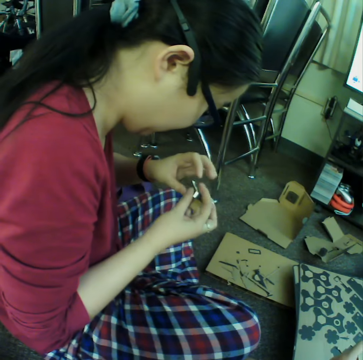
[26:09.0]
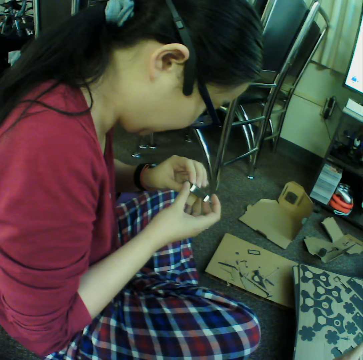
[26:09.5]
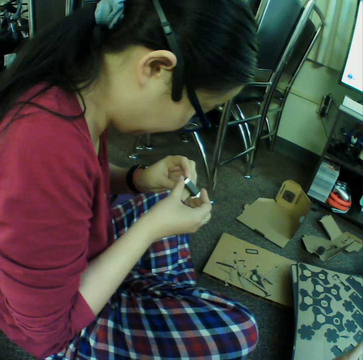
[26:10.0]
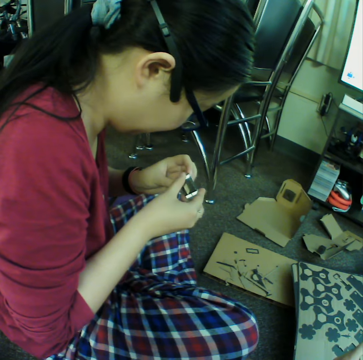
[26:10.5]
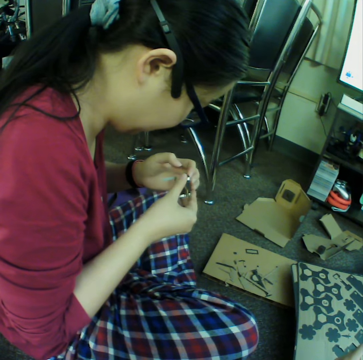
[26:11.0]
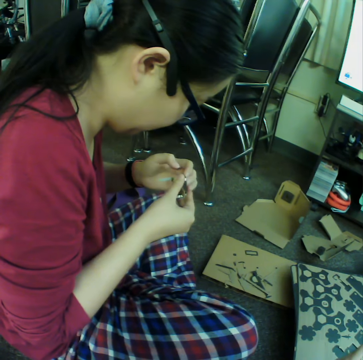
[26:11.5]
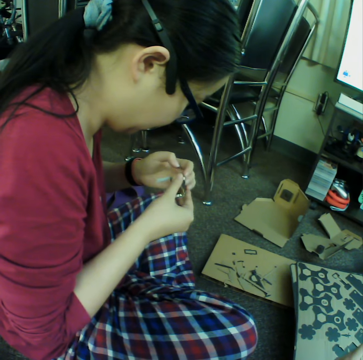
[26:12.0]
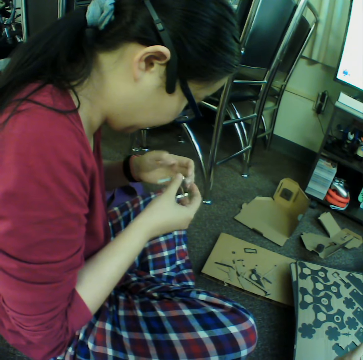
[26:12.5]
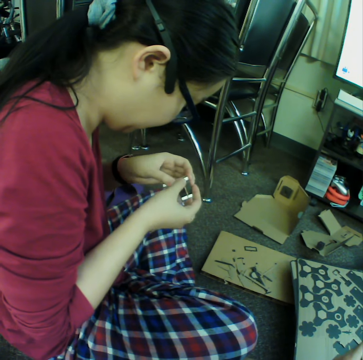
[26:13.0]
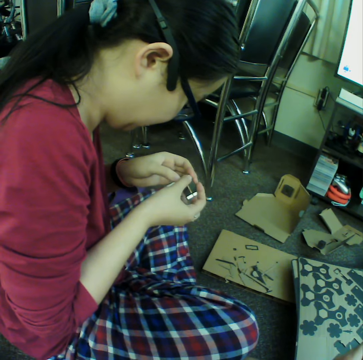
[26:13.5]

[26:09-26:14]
A woman sticks a paper on craft materials.

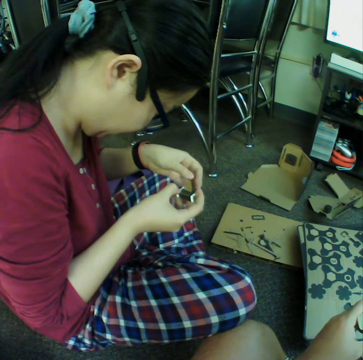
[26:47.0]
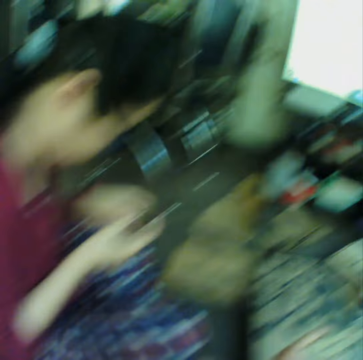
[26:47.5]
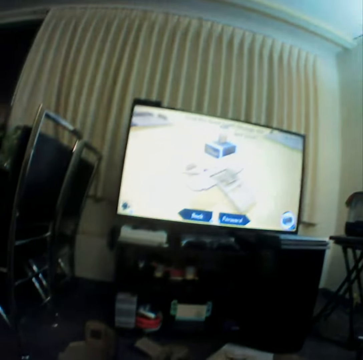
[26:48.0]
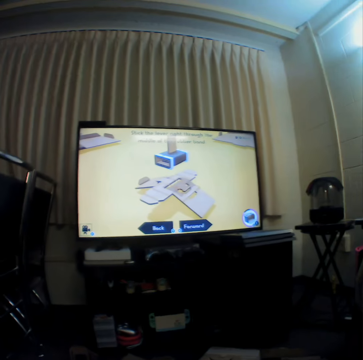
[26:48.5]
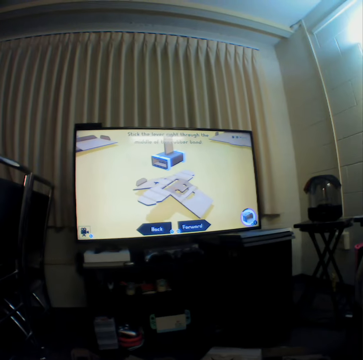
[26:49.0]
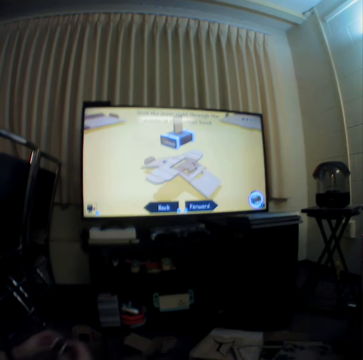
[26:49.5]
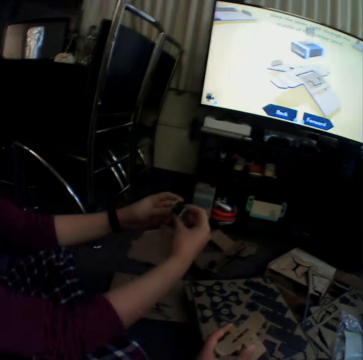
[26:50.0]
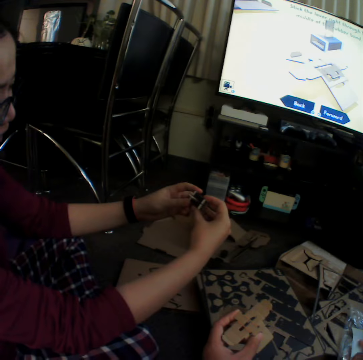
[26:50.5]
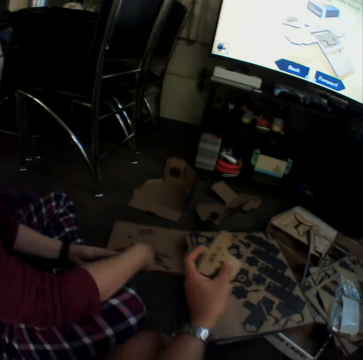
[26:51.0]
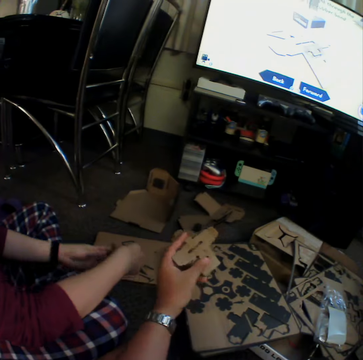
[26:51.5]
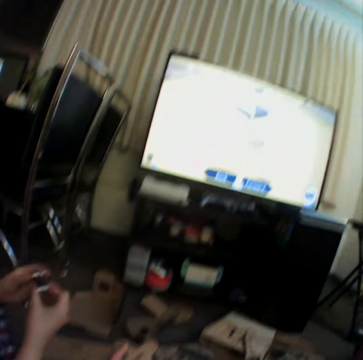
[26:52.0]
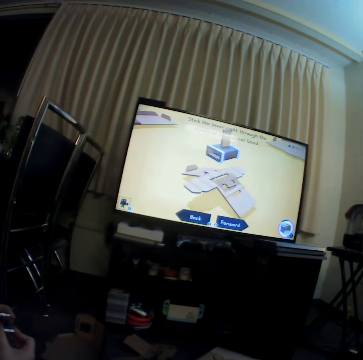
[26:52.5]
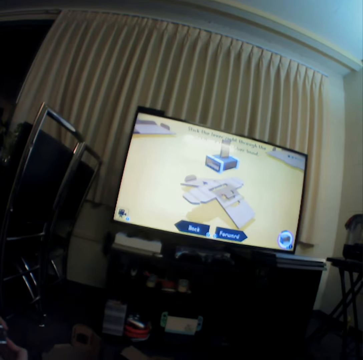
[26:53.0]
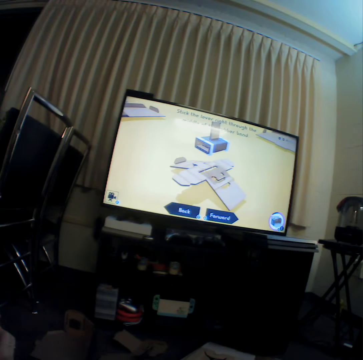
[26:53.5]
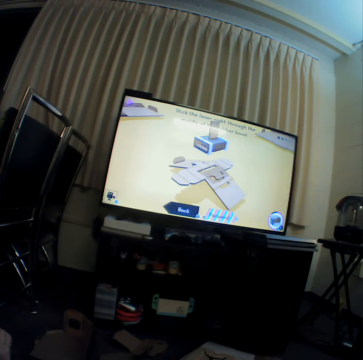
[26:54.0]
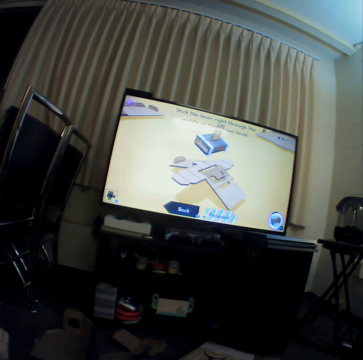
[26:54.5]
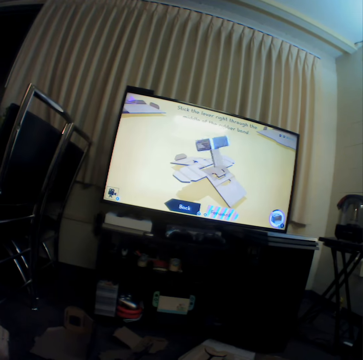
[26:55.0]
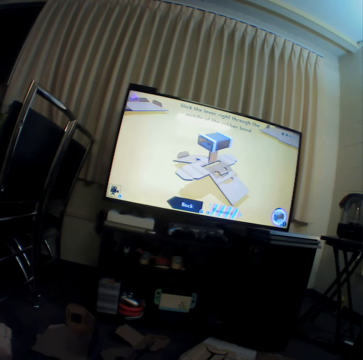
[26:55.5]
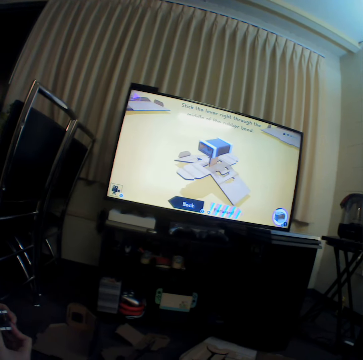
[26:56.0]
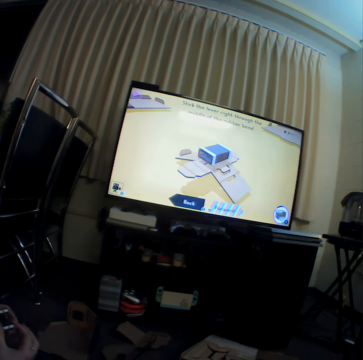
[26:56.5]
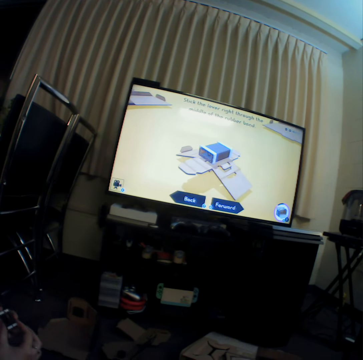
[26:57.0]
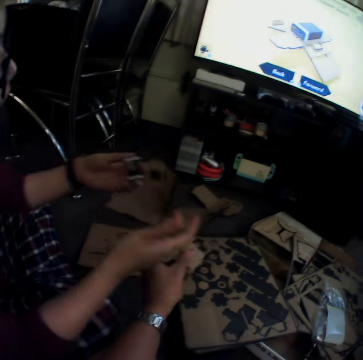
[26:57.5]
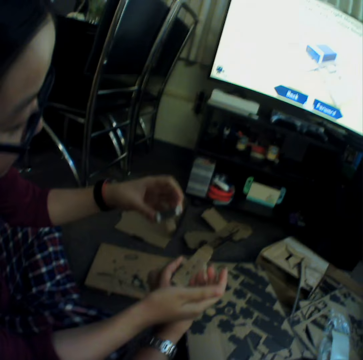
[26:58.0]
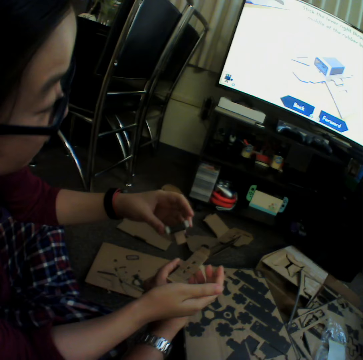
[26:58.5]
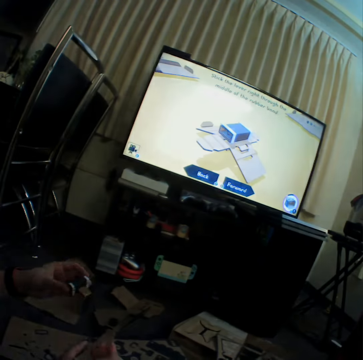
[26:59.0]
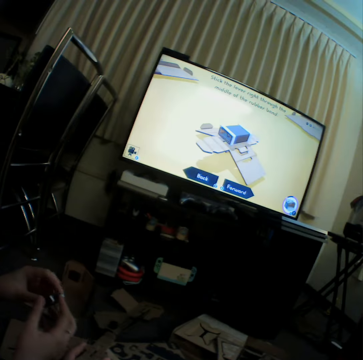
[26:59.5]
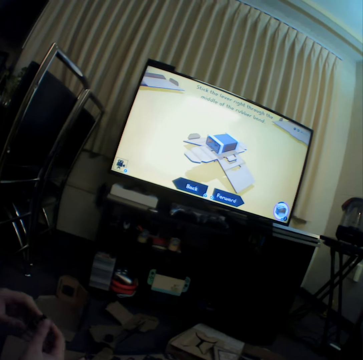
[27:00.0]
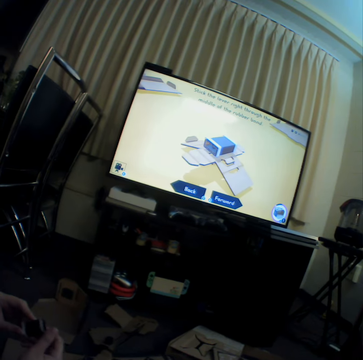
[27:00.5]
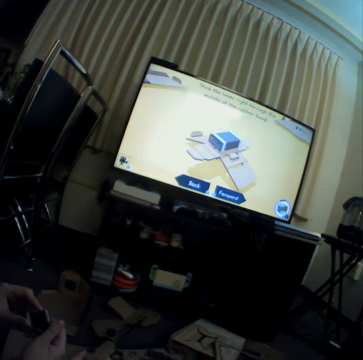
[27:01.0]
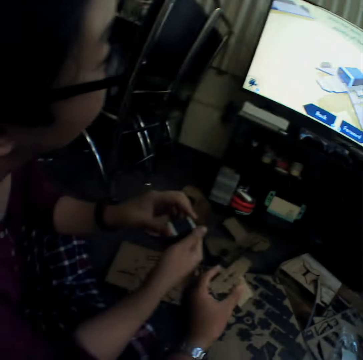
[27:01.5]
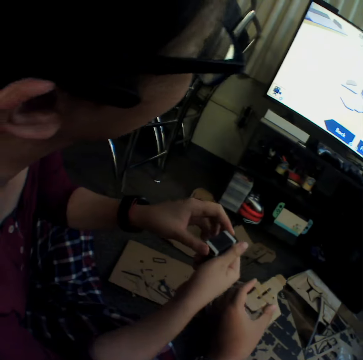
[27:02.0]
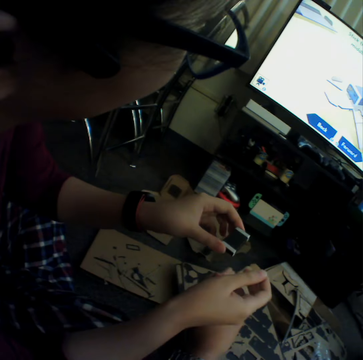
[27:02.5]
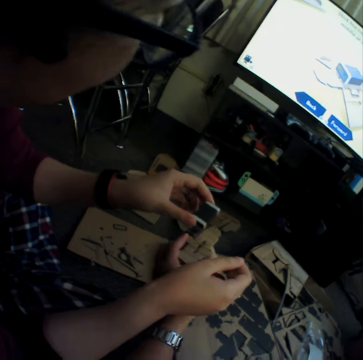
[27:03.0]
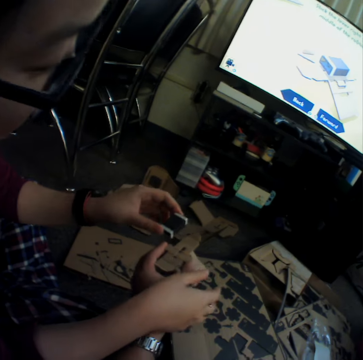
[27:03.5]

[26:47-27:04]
The camera wearer looks at the television. A girl looks at a piece of the box. The girl holds a box with her hands. The camera wearer holds a piece of the box. They look at the television. The girl moves the box with her hands and looks at the television.

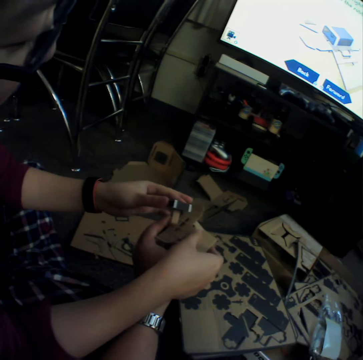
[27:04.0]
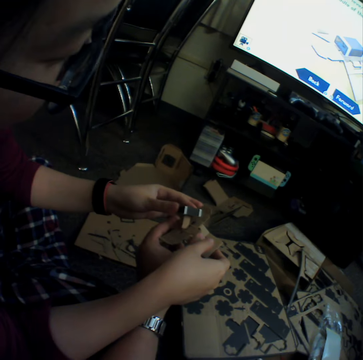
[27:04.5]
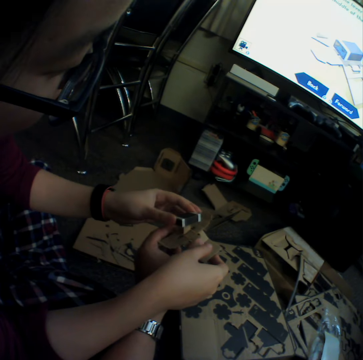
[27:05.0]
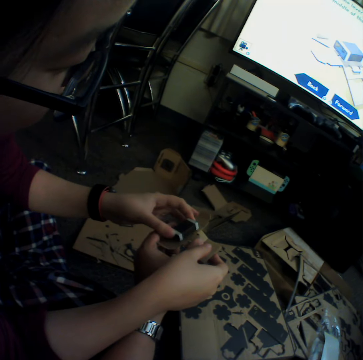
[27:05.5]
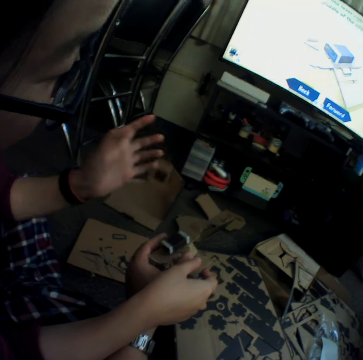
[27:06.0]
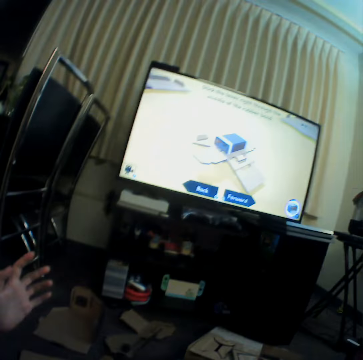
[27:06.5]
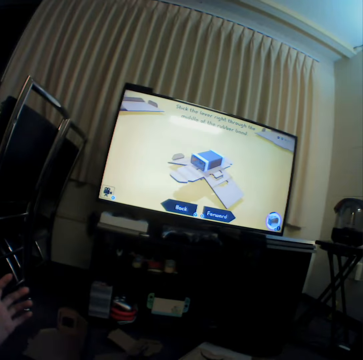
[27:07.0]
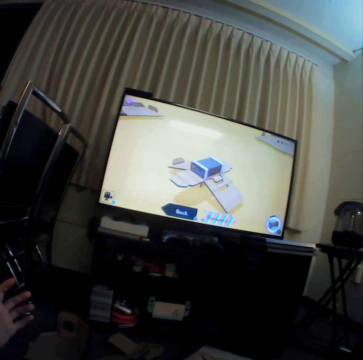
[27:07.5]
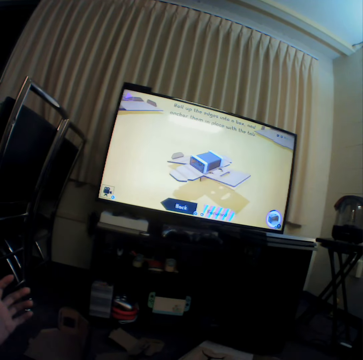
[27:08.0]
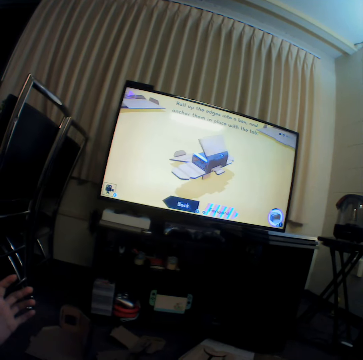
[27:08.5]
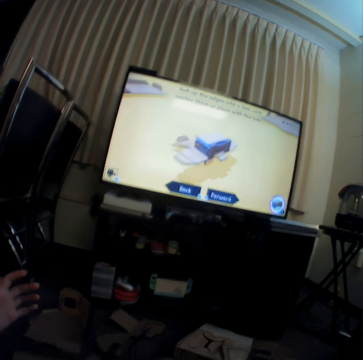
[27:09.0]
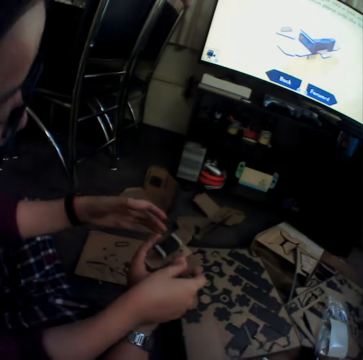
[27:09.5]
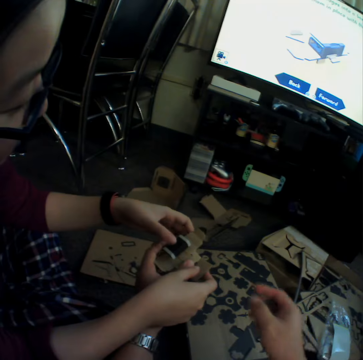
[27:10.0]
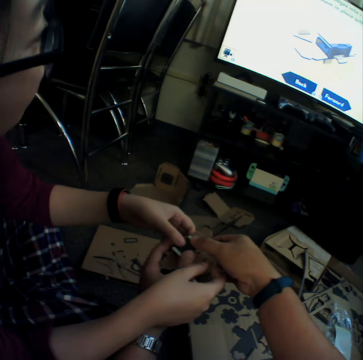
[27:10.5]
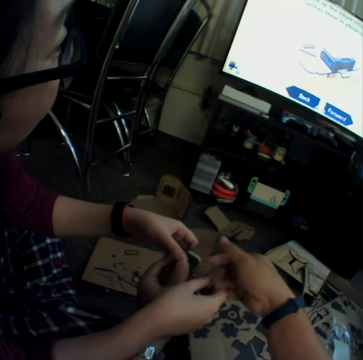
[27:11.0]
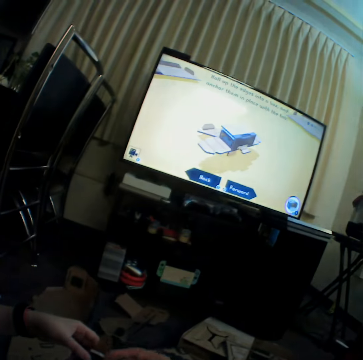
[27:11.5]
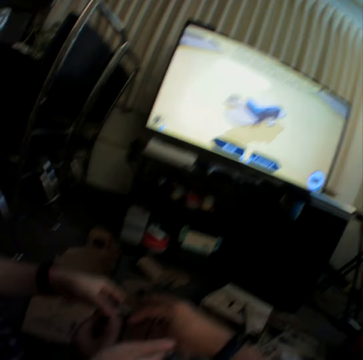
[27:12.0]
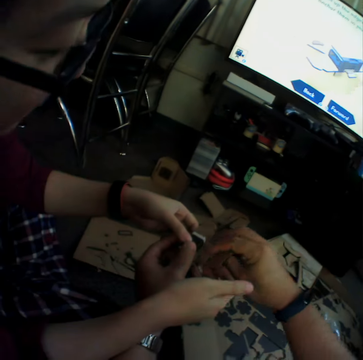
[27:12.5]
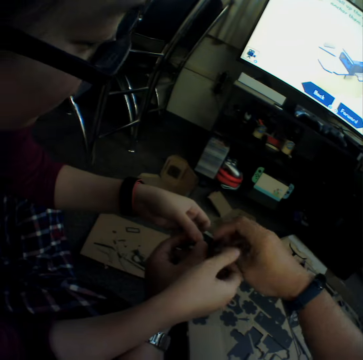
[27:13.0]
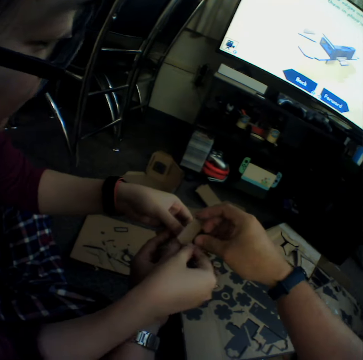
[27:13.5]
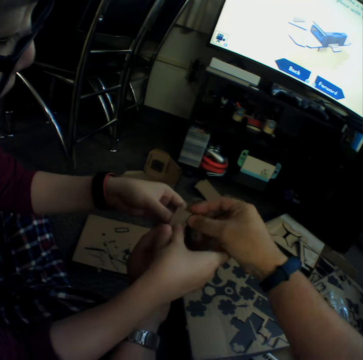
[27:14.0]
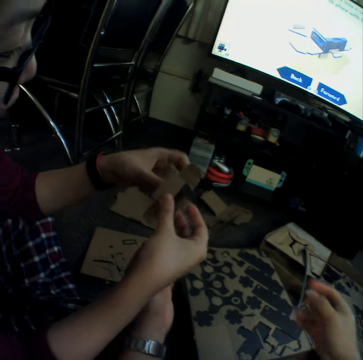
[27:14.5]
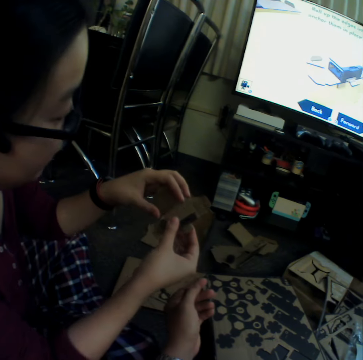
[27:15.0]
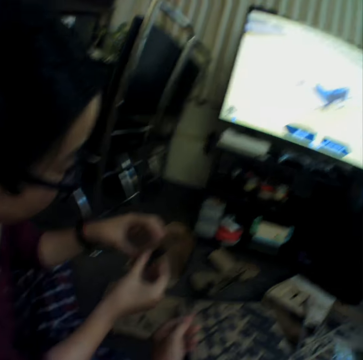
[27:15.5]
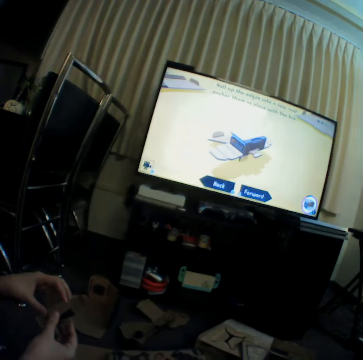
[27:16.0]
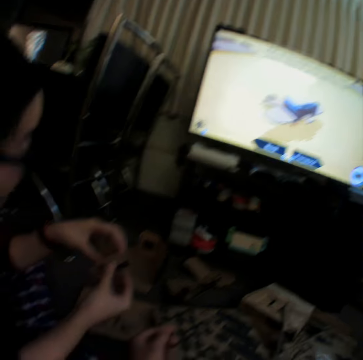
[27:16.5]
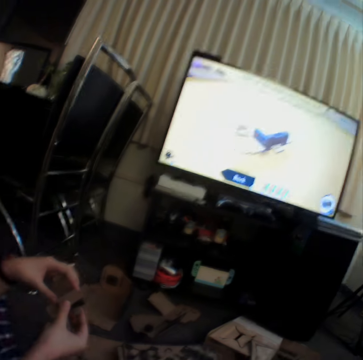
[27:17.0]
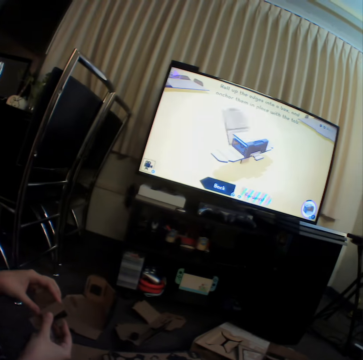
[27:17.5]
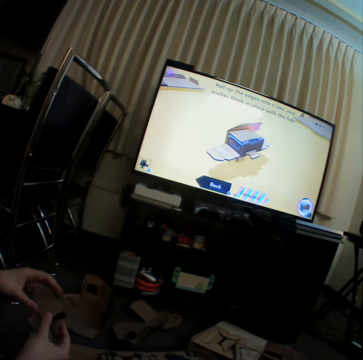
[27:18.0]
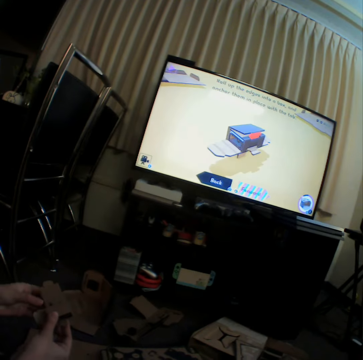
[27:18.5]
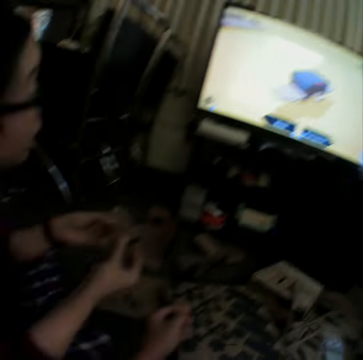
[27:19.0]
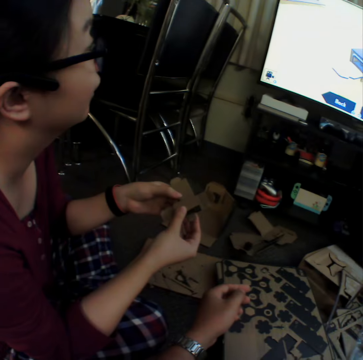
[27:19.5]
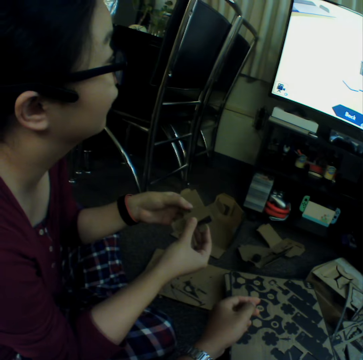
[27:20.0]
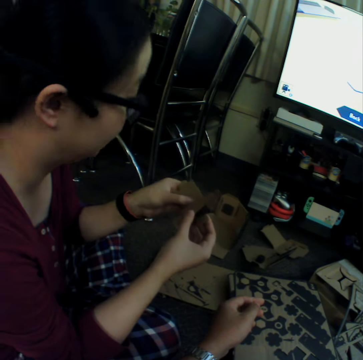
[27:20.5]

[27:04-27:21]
A girl pieces together the pieces of the box. The camera wearer looks at the television. They fold the piece of the box. They leave the box. Another girl pieces together the box. The camera wearer looks at the television. The other girl looks at the television.
